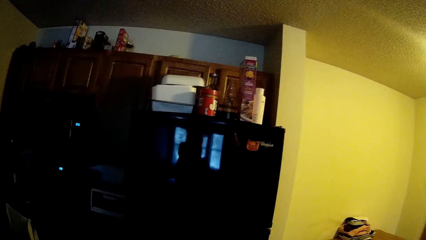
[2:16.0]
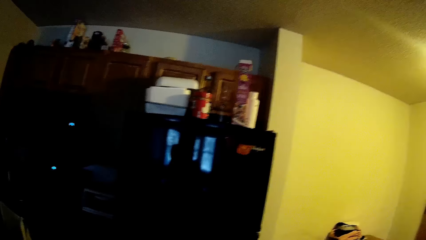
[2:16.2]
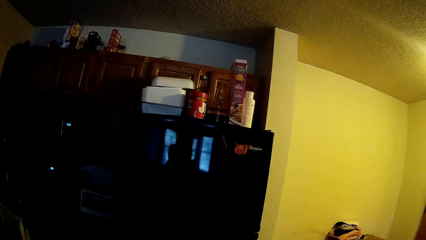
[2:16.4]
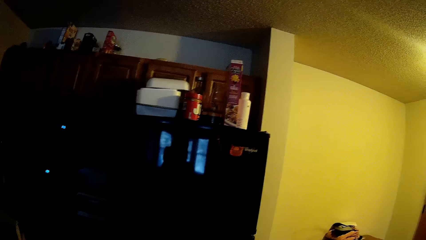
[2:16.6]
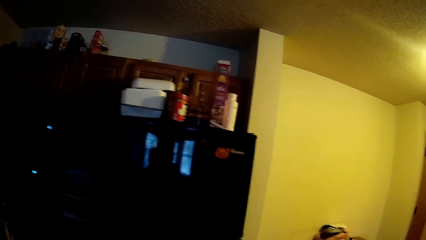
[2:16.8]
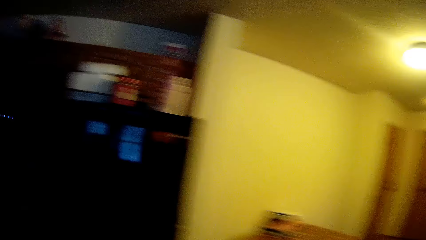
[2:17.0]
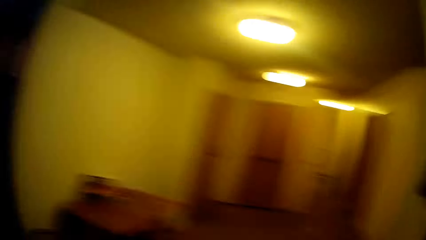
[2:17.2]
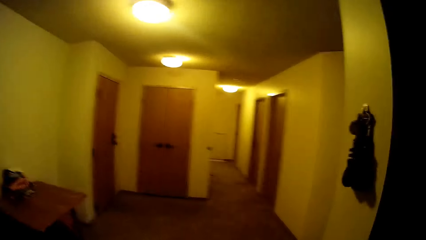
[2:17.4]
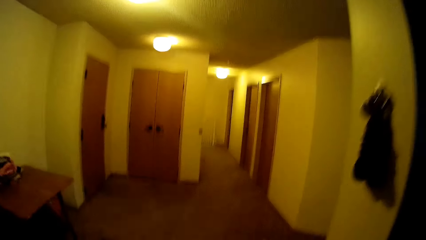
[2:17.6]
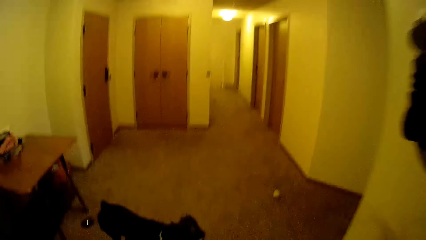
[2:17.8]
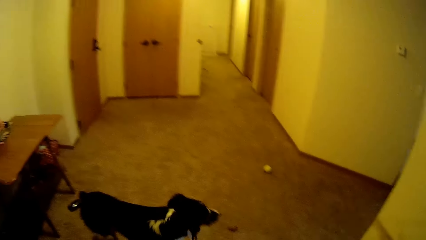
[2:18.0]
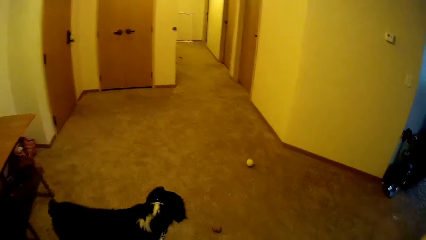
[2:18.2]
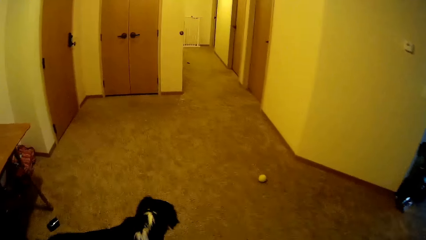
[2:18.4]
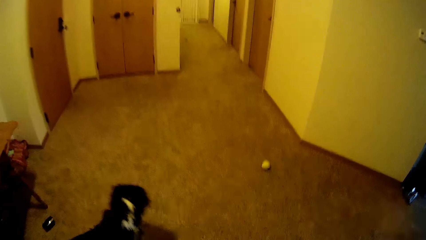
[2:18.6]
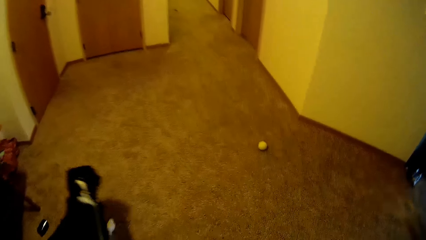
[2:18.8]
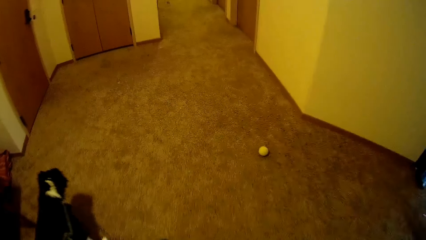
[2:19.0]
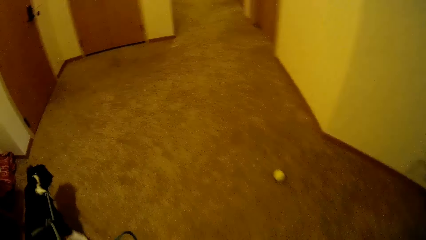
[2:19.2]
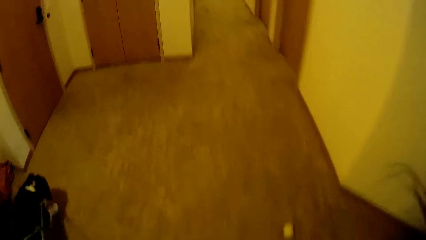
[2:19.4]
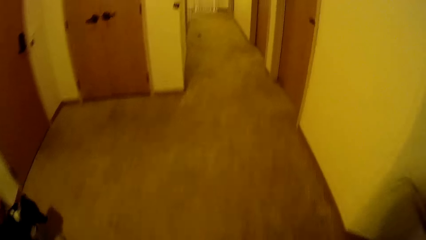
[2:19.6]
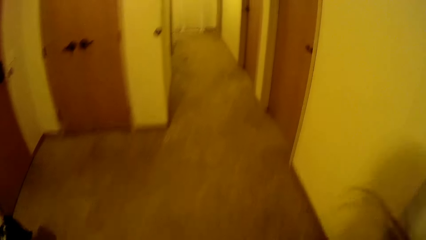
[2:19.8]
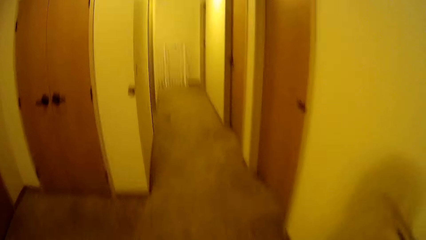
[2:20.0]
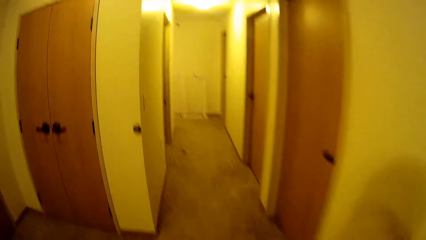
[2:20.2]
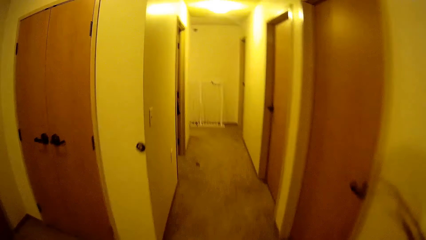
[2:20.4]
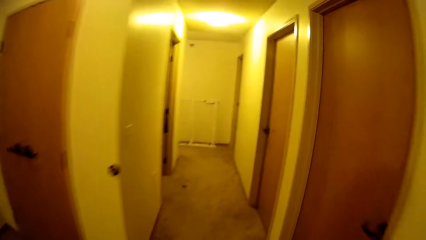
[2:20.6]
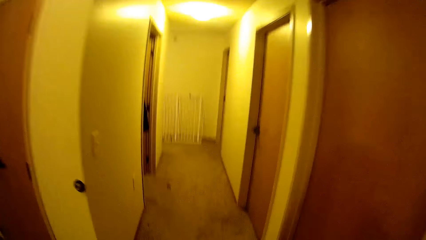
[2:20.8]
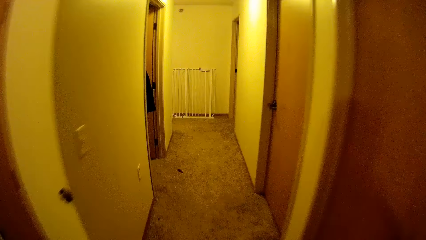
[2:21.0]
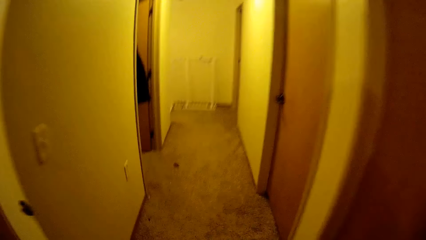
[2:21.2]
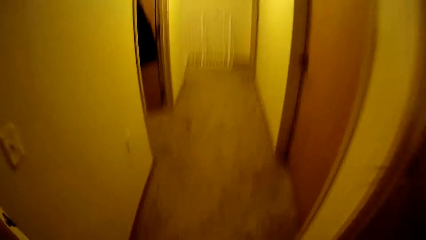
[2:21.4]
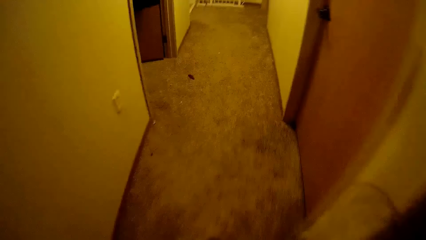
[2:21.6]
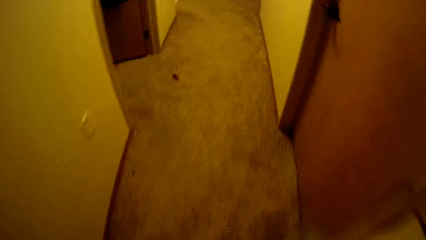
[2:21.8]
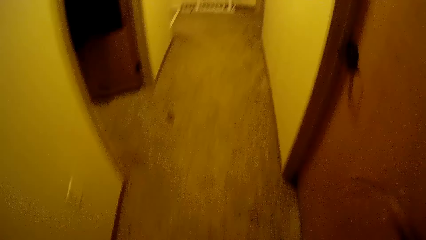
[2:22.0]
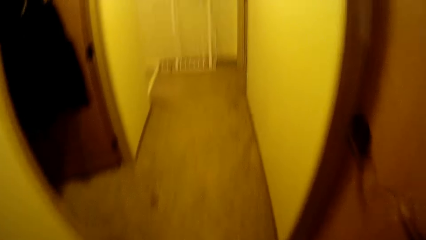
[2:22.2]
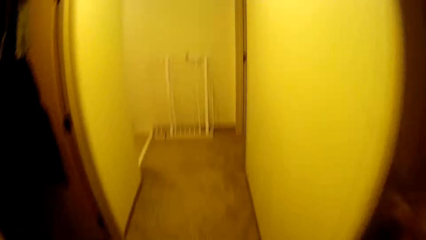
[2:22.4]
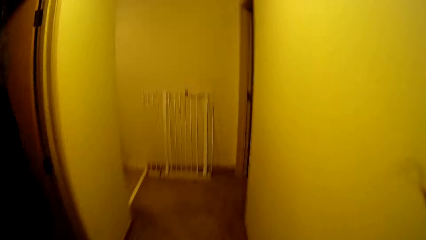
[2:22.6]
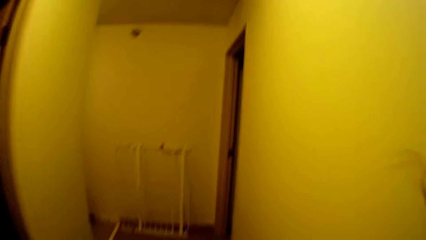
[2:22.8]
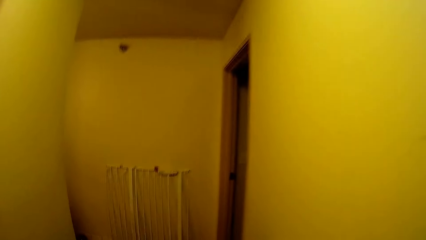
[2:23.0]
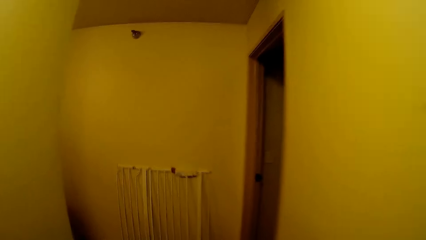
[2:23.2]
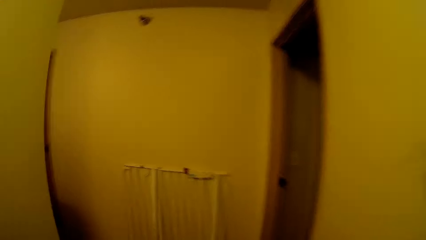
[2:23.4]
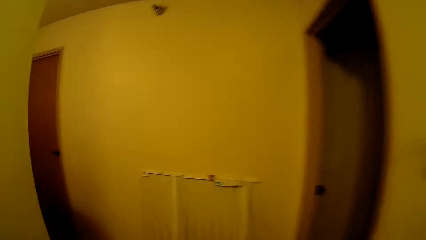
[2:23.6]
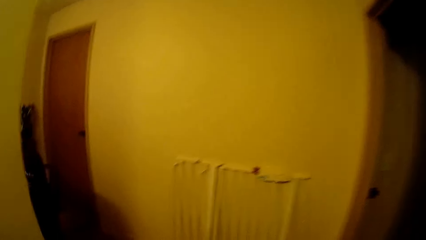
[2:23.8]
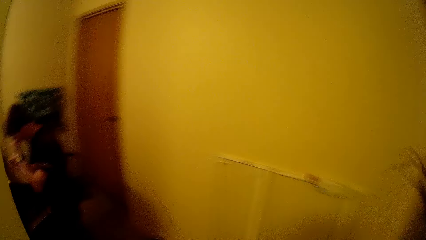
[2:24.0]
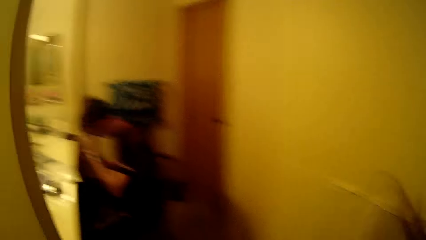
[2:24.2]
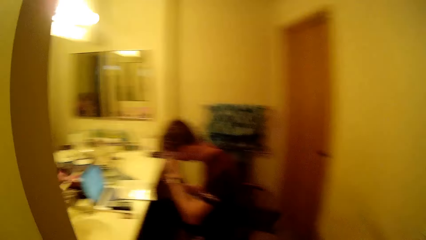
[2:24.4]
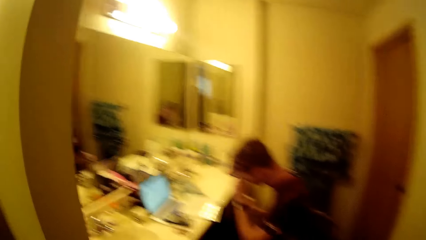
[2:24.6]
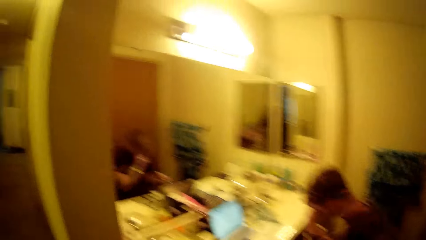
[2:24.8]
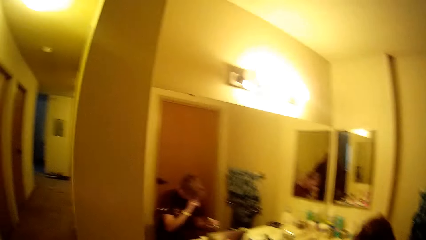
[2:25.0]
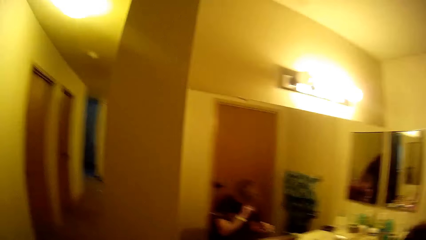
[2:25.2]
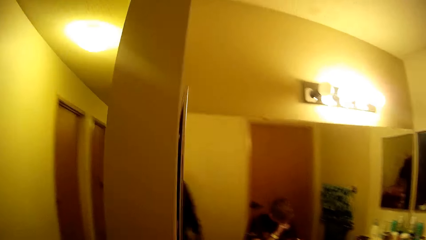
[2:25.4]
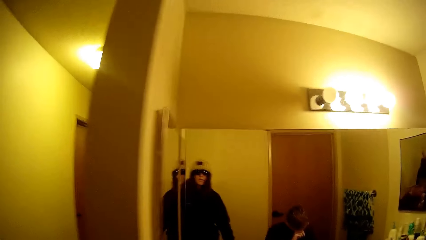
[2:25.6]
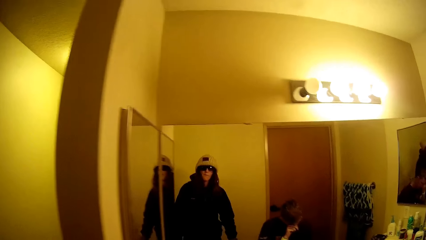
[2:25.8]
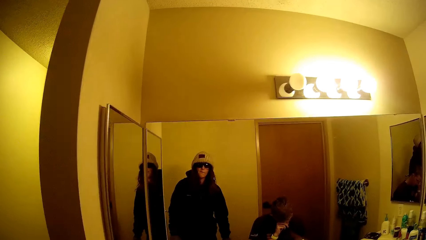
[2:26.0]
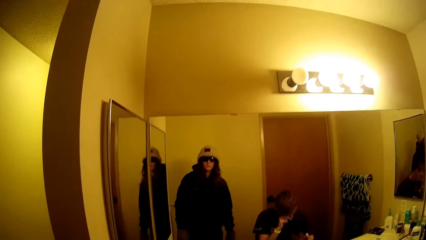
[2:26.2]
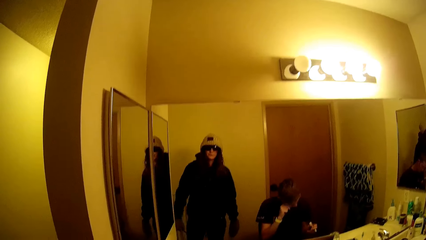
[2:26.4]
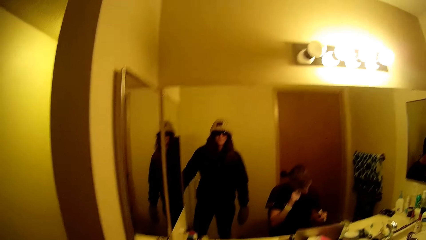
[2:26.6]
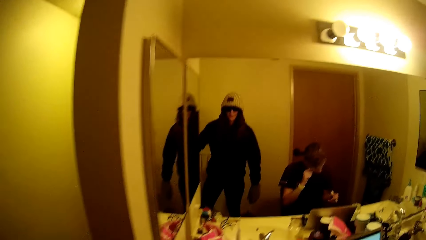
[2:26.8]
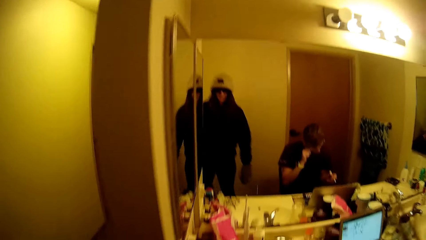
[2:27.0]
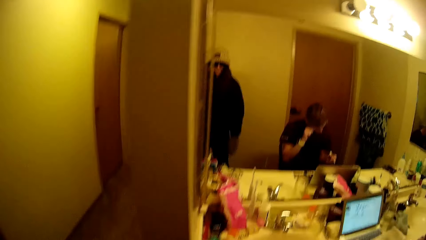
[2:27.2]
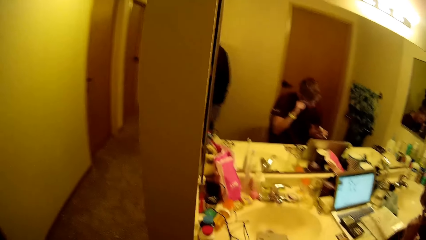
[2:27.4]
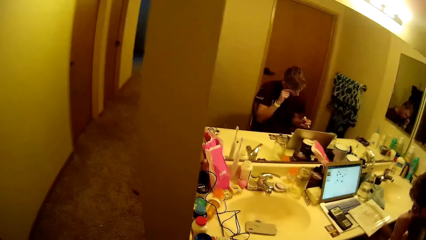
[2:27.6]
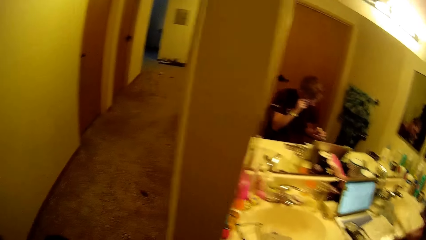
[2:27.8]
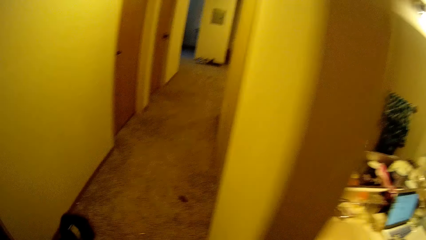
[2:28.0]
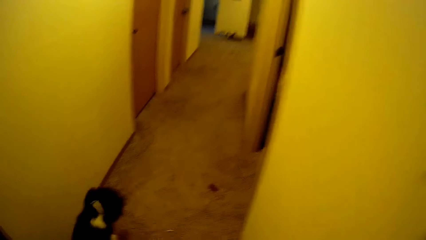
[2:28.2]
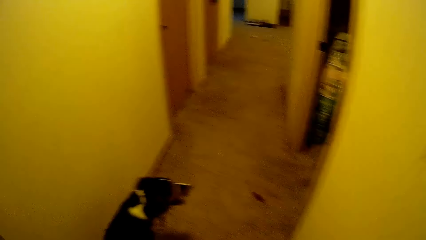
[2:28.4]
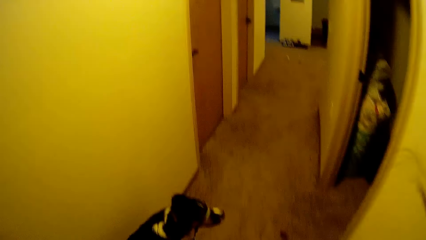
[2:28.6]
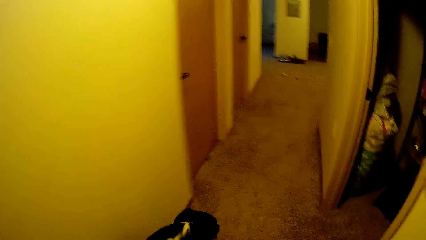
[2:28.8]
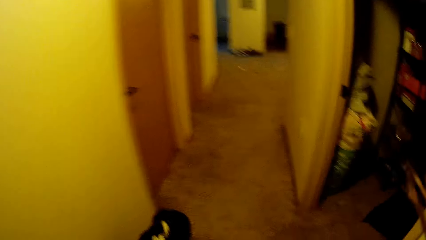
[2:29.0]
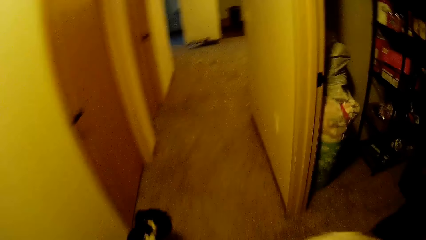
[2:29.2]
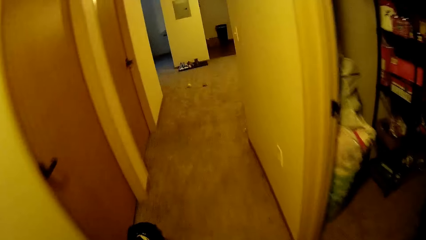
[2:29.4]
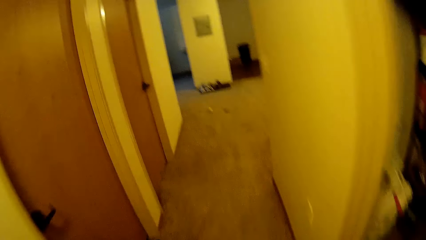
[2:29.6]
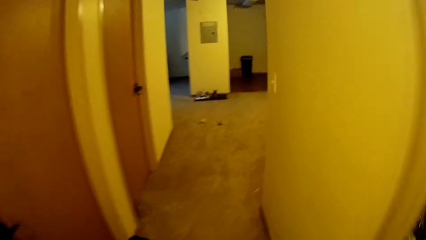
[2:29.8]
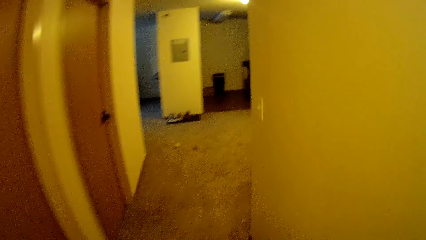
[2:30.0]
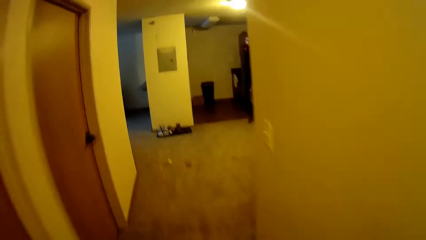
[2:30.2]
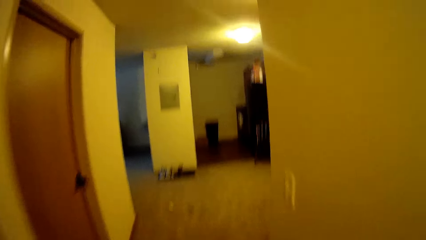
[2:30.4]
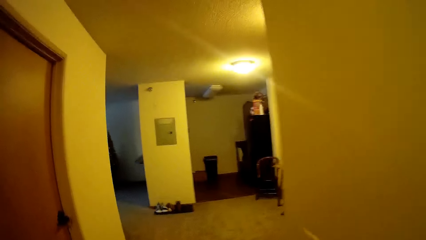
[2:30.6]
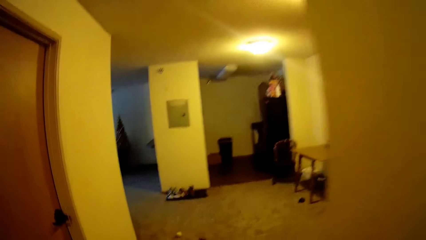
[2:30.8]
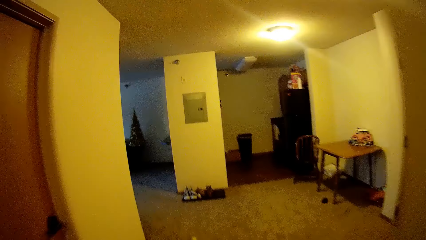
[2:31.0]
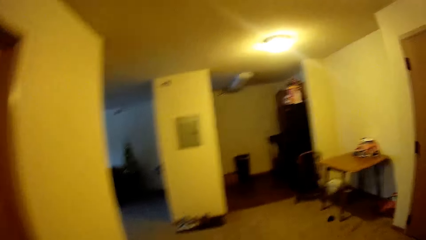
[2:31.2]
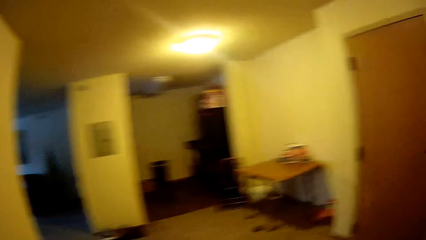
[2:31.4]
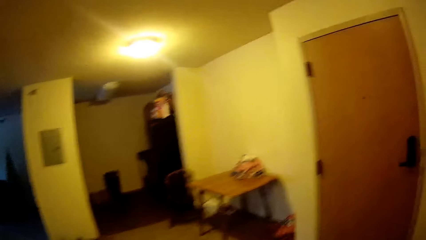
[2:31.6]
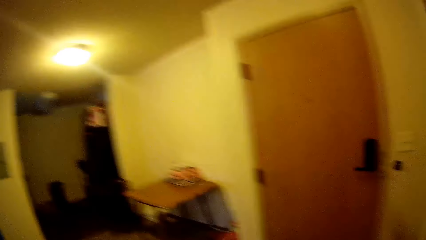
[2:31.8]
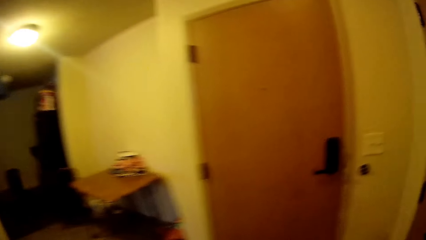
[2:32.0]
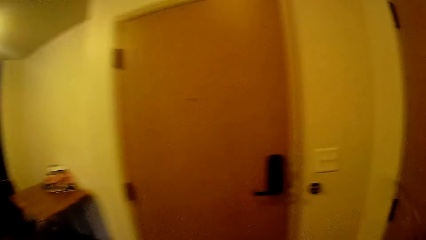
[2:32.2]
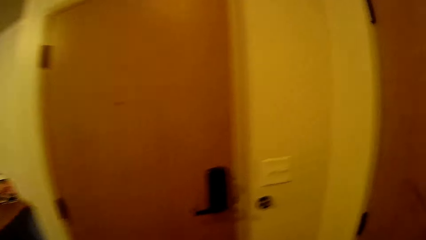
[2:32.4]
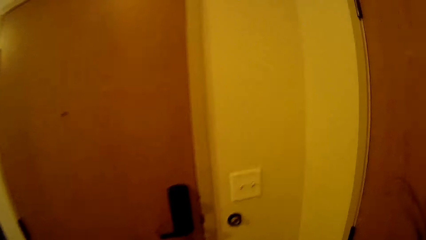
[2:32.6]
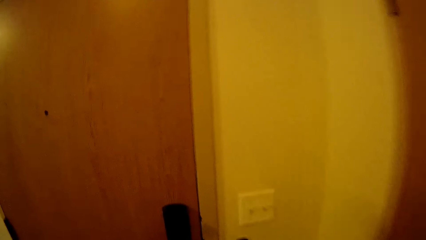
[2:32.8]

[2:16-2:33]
The camera wearer looks at the cabinet. They walk to the mirror. They walk in the house. They look in the mirror. A person sits on the office room. The camera wearer walks around the house.
